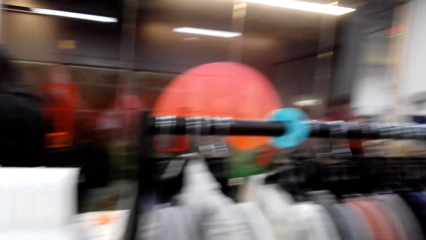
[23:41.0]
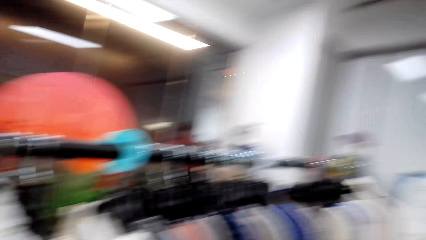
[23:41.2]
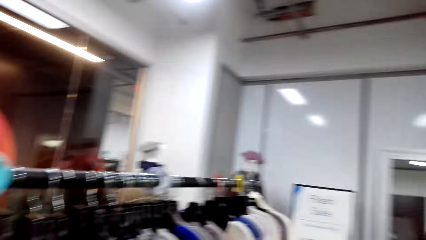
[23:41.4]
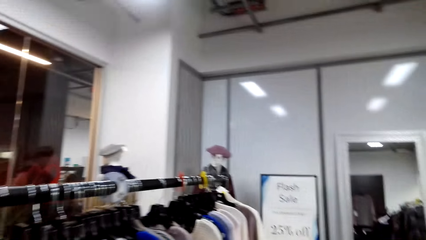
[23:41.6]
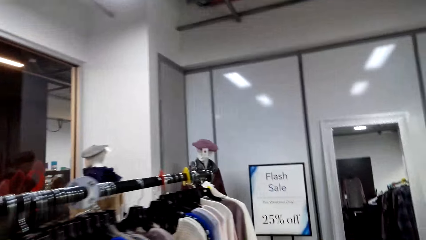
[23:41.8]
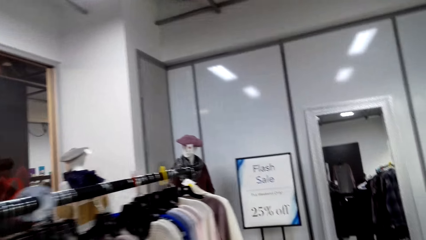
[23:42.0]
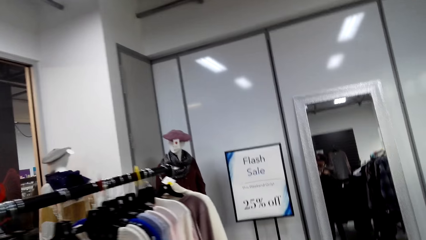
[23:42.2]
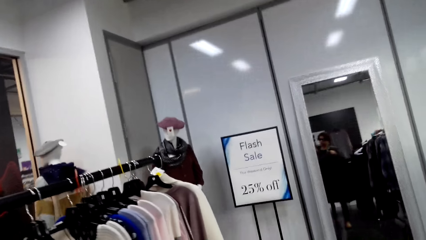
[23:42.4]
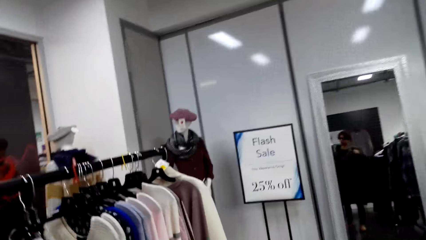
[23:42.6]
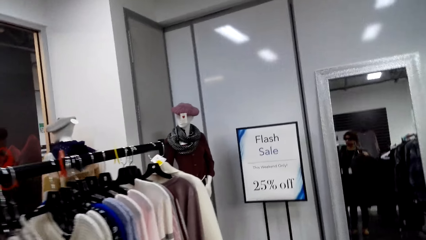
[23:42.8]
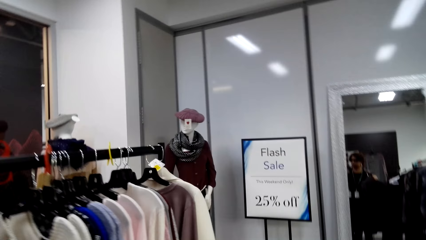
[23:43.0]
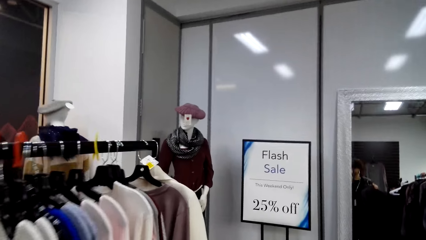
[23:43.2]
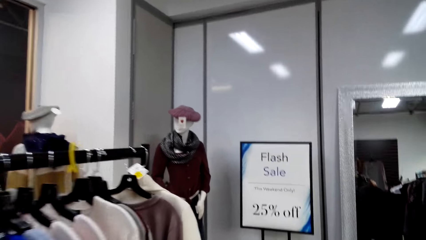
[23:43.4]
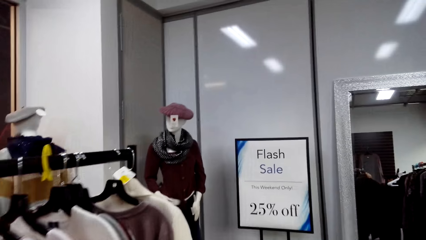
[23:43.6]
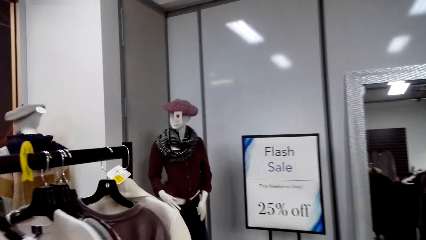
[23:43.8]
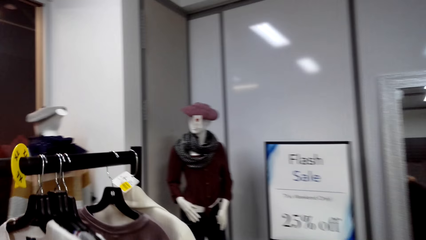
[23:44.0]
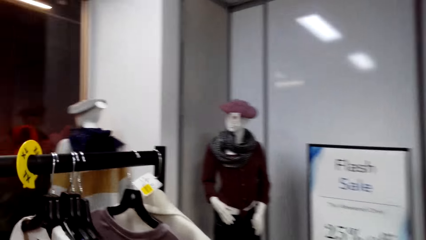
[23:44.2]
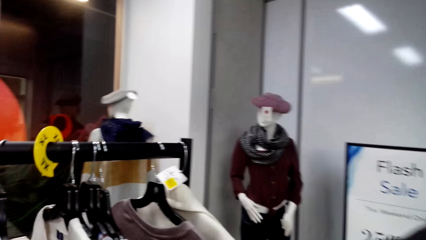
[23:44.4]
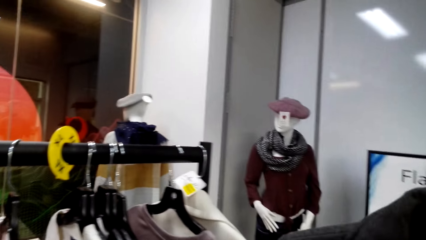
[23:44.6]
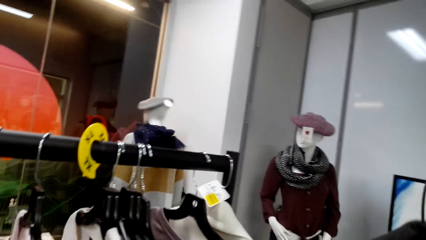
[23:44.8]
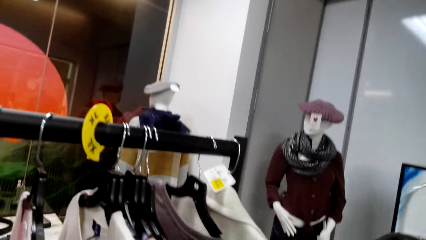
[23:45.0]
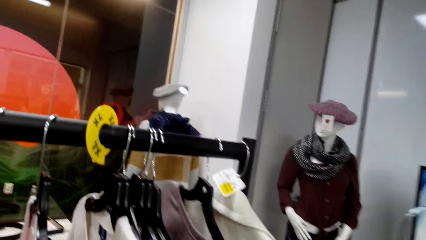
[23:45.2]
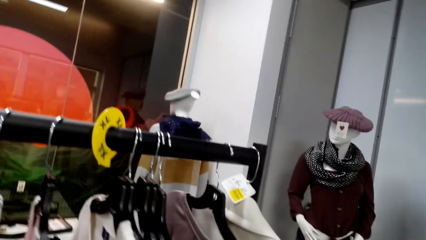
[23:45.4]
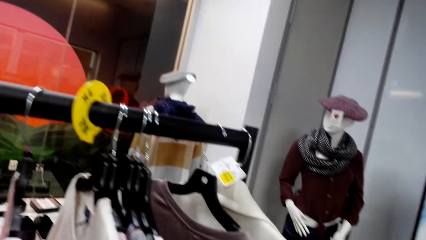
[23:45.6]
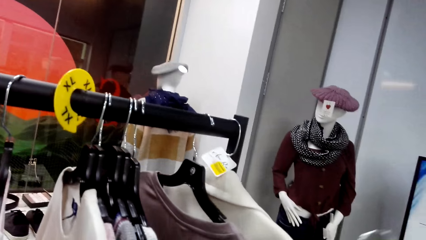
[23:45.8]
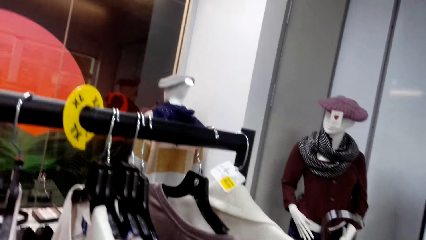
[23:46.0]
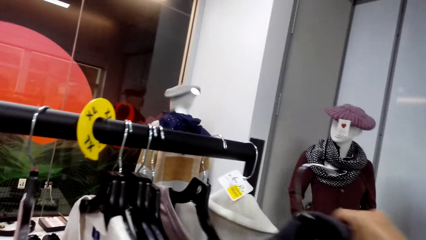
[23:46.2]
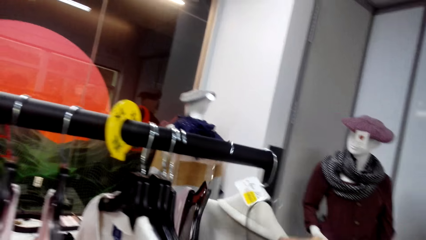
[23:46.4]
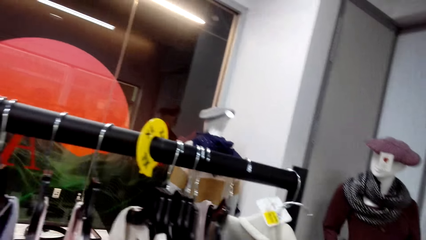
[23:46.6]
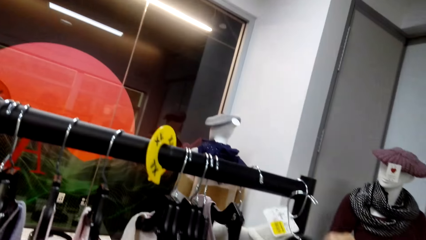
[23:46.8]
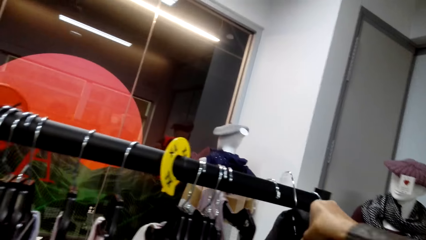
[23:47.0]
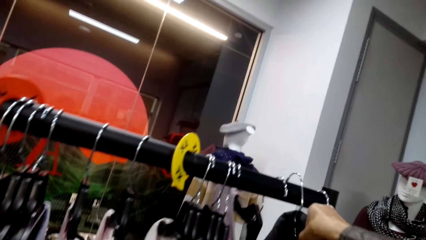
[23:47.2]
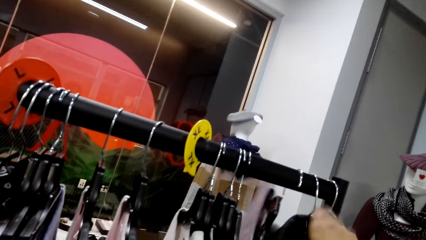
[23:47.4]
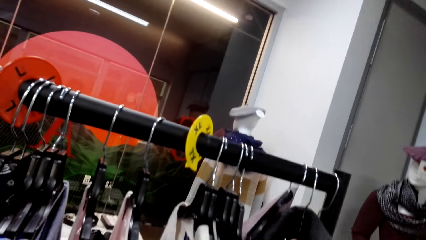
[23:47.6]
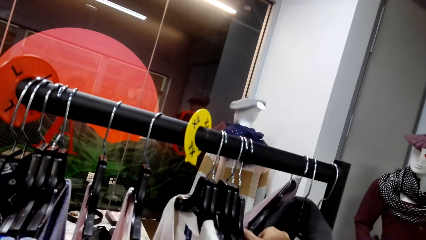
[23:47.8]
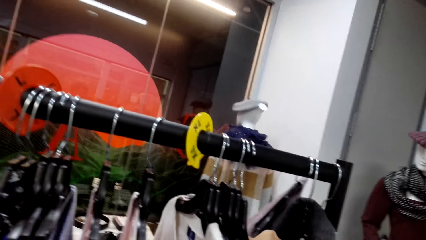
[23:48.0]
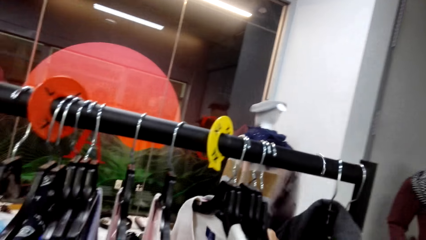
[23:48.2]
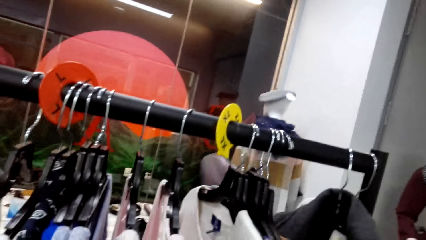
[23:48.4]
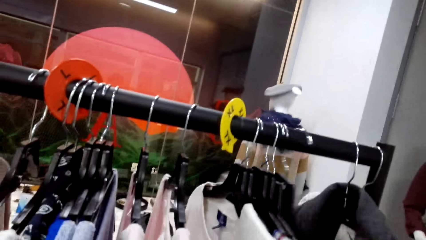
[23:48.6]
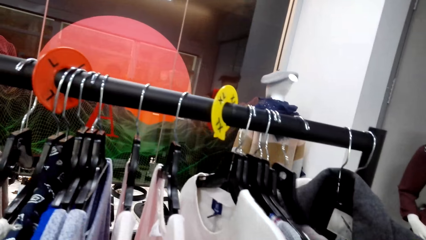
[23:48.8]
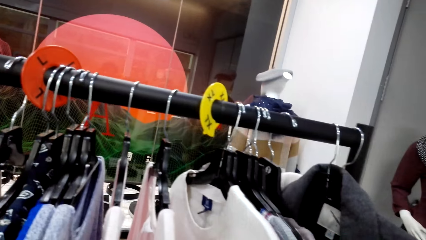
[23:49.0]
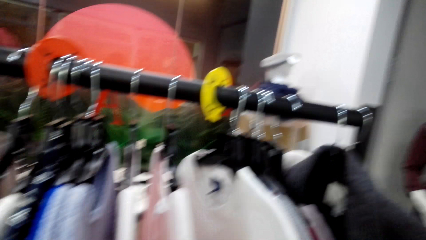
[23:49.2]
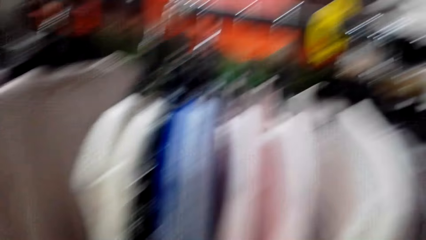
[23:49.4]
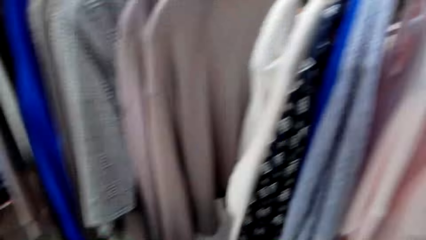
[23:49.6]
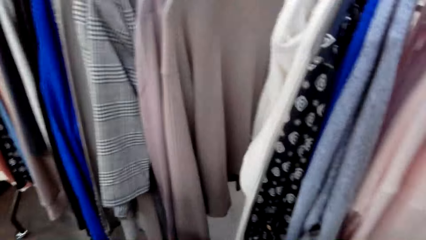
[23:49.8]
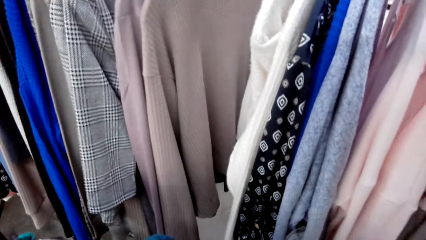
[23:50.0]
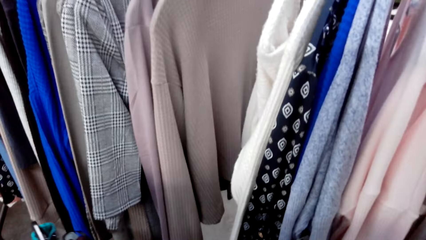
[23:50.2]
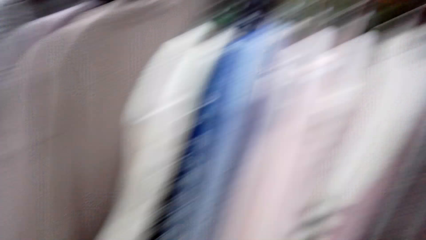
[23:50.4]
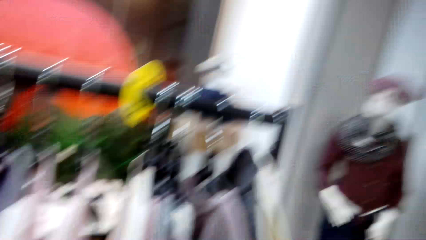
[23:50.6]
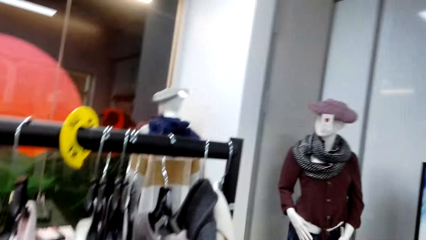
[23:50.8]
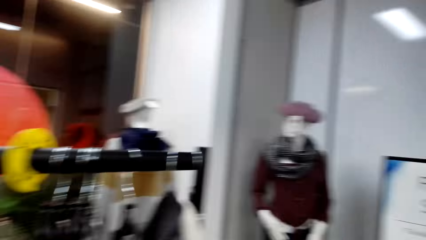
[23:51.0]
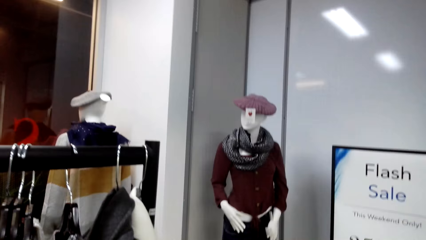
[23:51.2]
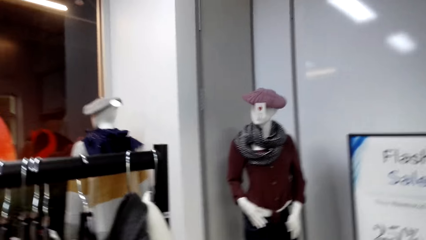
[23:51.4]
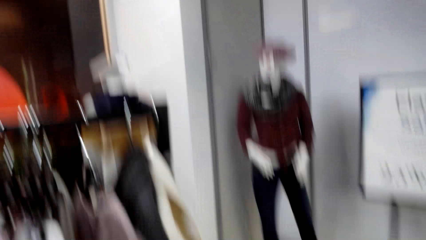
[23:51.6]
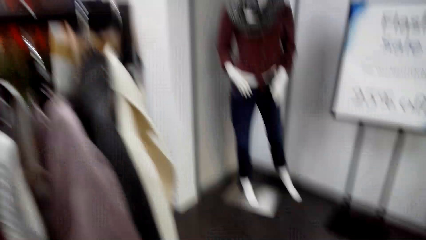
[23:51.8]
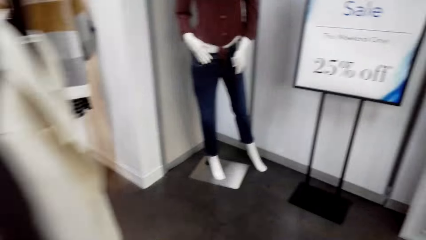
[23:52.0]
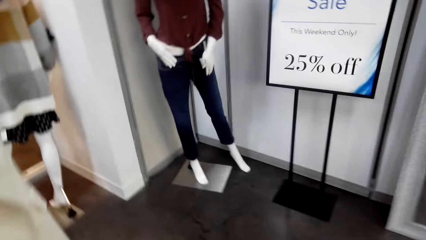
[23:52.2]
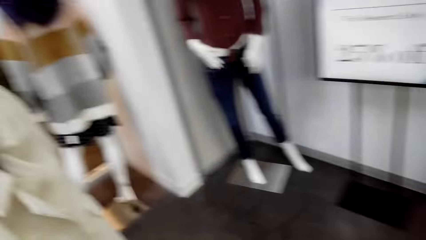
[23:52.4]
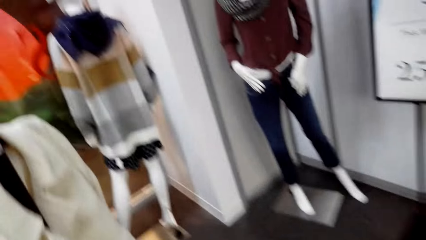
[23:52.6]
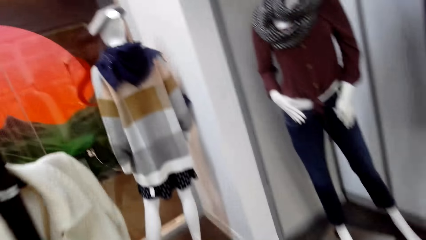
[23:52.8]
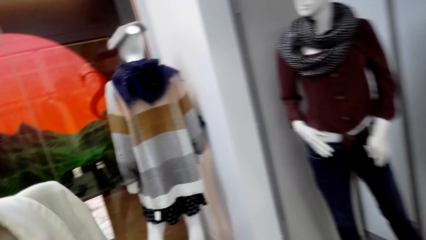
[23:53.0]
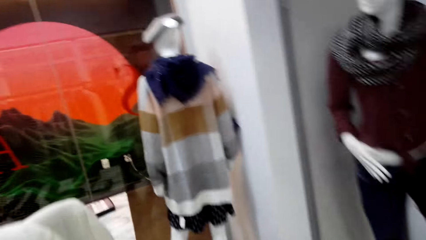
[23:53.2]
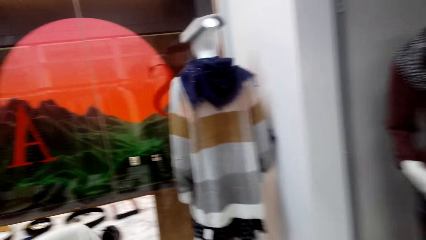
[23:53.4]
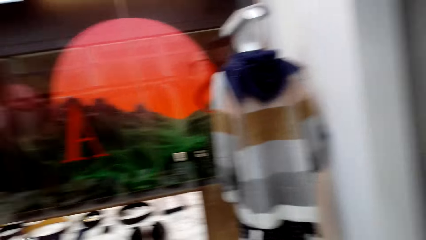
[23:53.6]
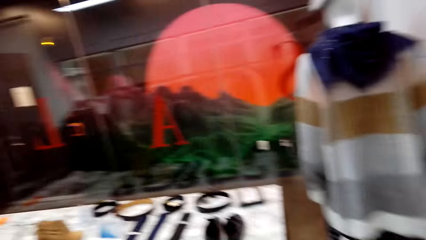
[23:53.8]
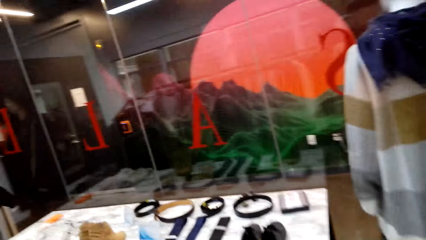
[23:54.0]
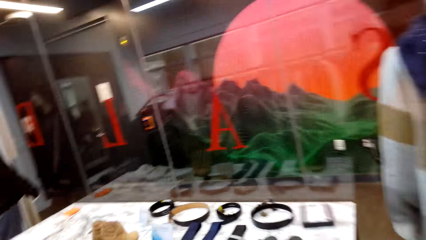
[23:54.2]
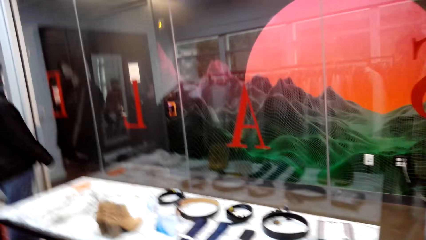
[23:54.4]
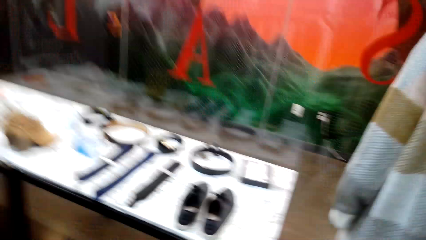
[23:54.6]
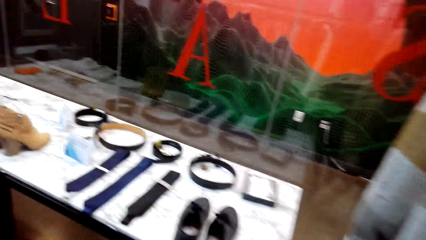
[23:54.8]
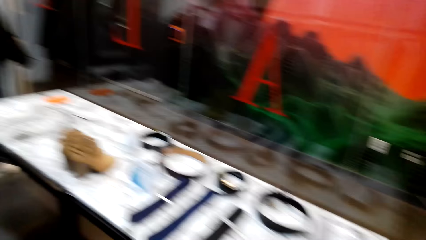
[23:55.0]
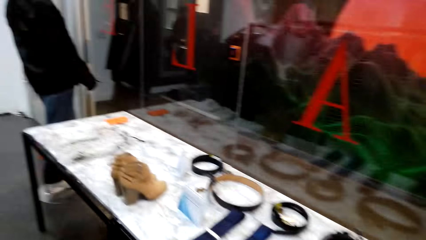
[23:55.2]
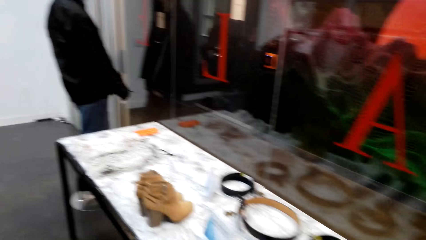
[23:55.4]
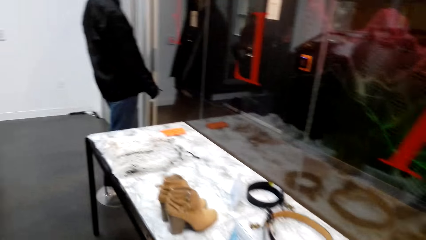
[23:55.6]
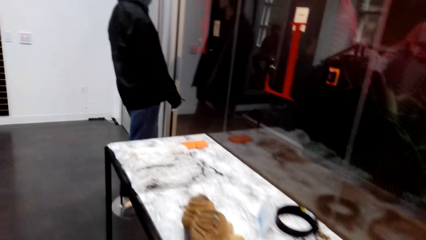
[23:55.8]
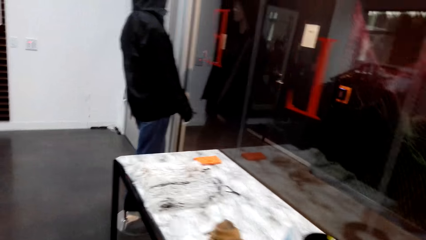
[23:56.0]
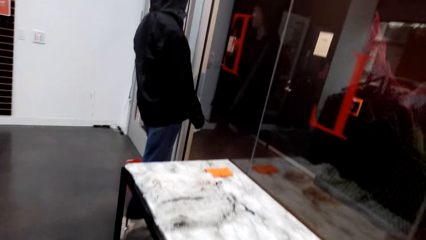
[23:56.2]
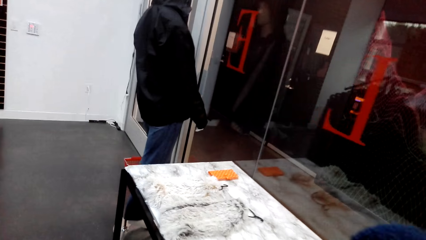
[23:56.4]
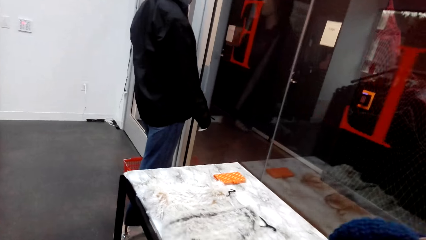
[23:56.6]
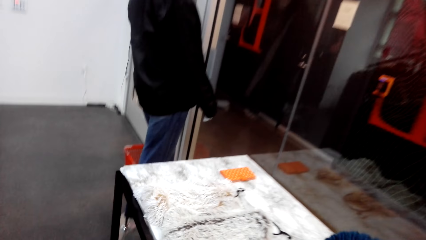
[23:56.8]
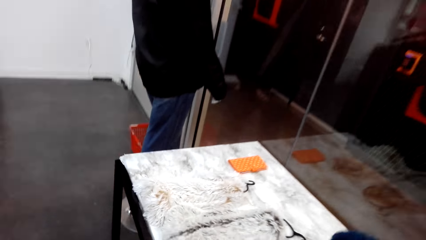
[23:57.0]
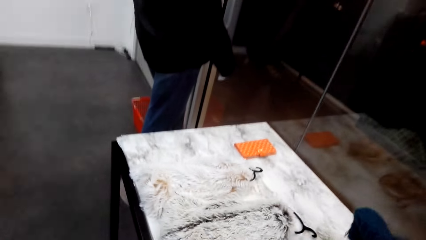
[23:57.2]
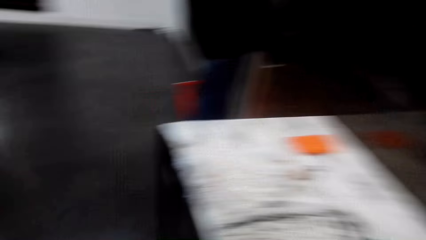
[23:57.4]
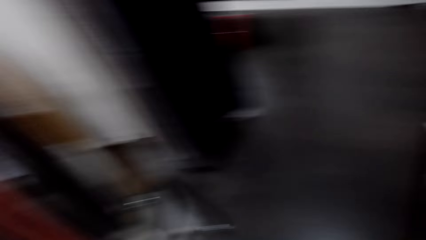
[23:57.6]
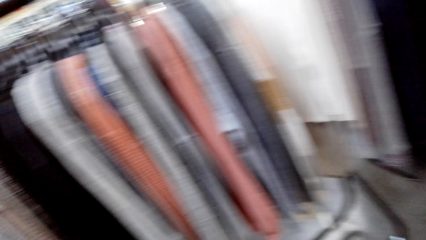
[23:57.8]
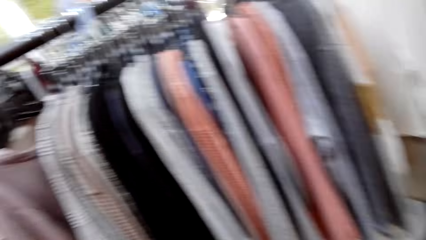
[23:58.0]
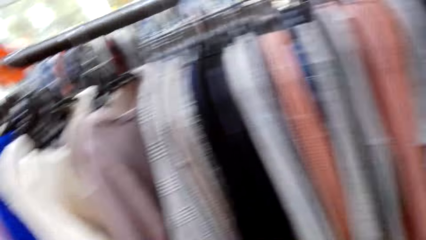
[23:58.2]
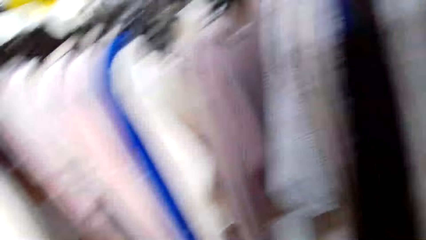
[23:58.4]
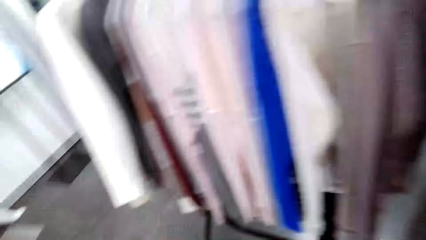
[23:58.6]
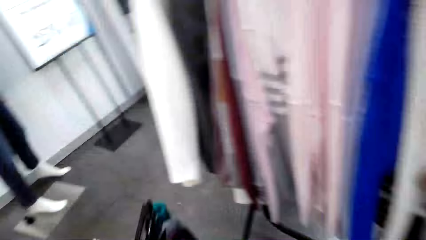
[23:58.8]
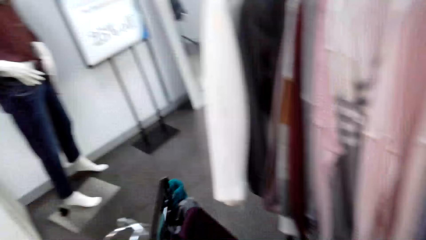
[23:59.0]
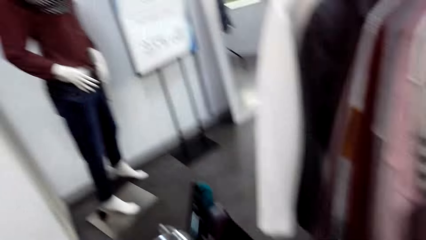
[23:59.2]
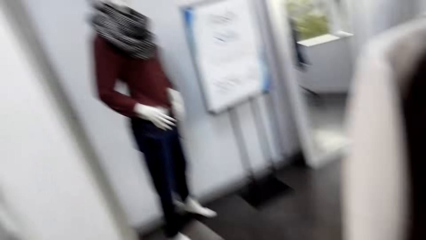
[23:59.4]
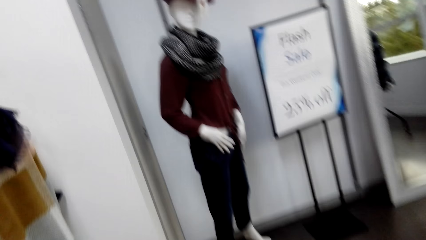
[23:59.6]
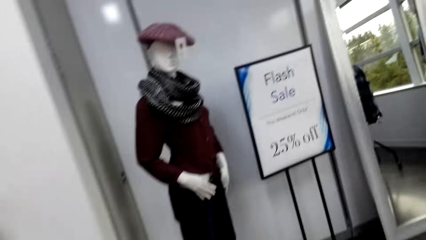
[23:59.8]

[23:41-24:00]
The camera wearer hangs cloth on the cloth line. They put the hanger on the cloth rack. They hang cloth on the cloth line again. They pick a cloth from the cloth line. They walk around the store.
